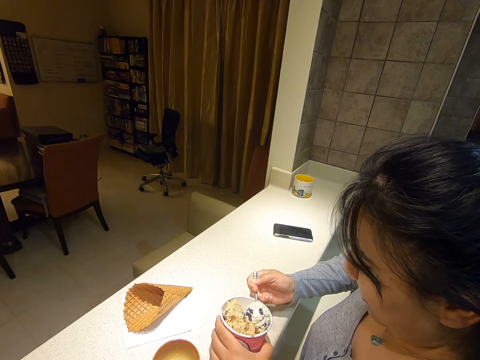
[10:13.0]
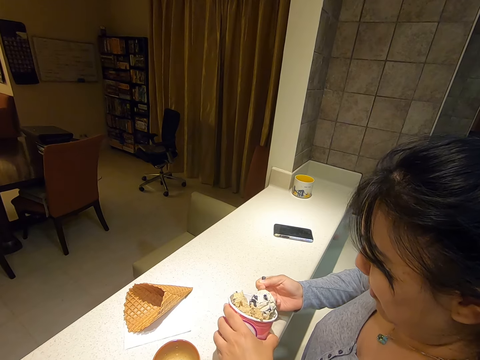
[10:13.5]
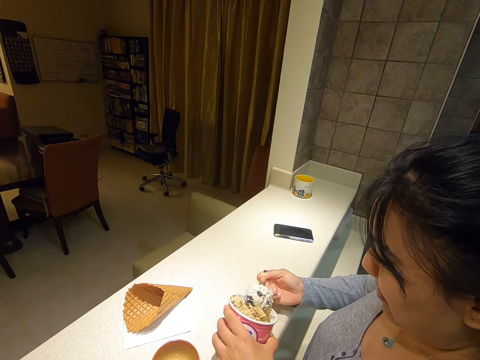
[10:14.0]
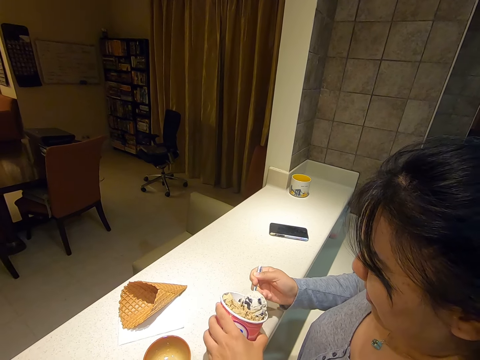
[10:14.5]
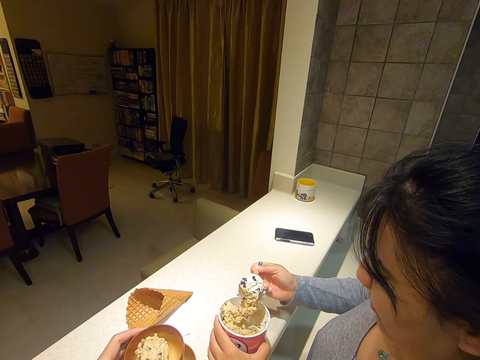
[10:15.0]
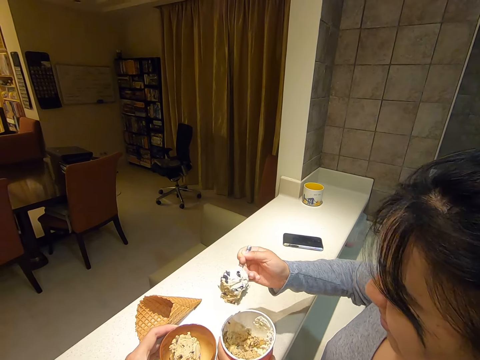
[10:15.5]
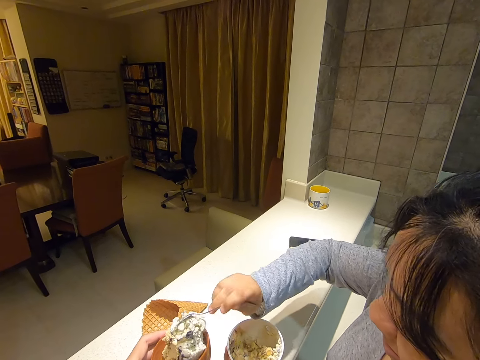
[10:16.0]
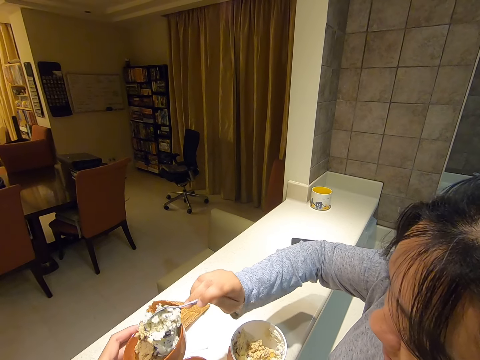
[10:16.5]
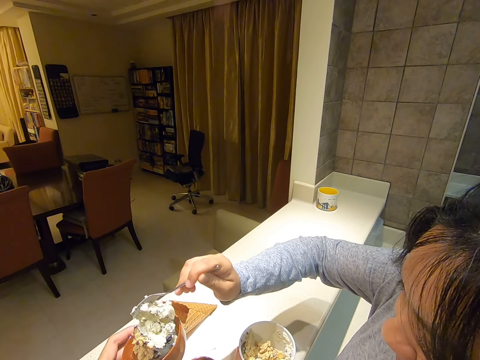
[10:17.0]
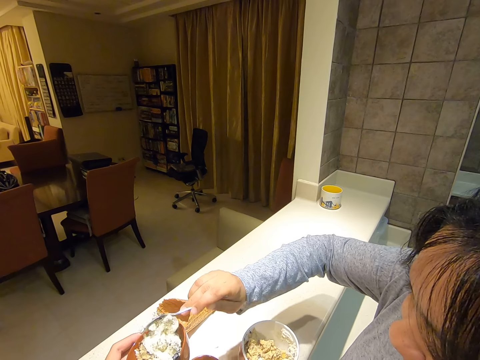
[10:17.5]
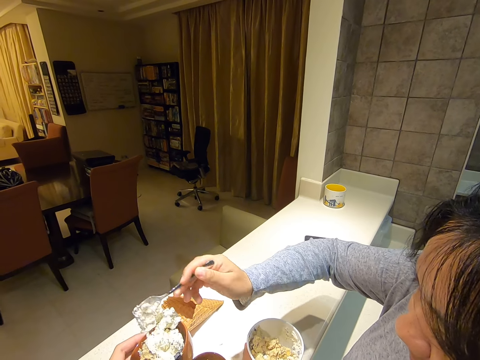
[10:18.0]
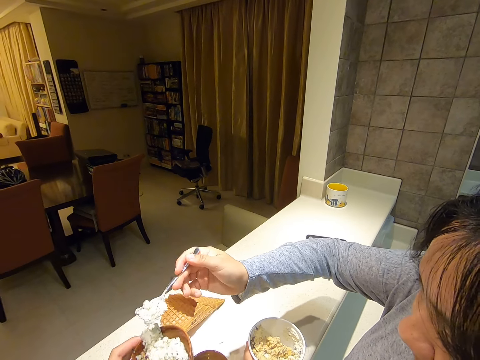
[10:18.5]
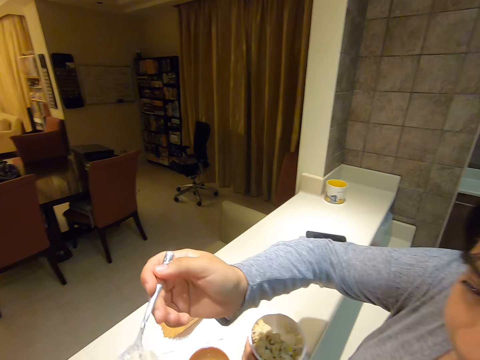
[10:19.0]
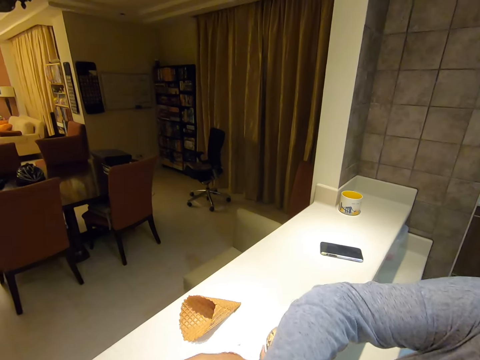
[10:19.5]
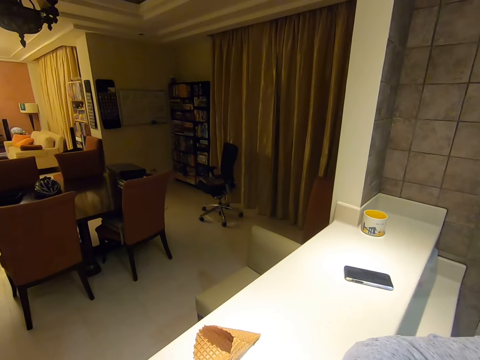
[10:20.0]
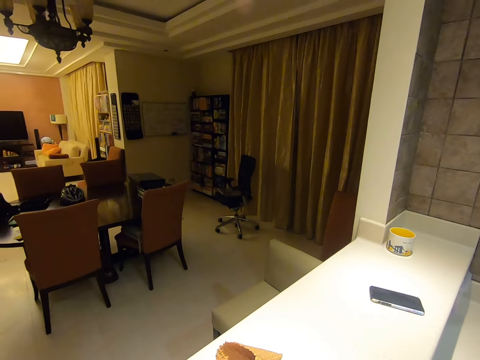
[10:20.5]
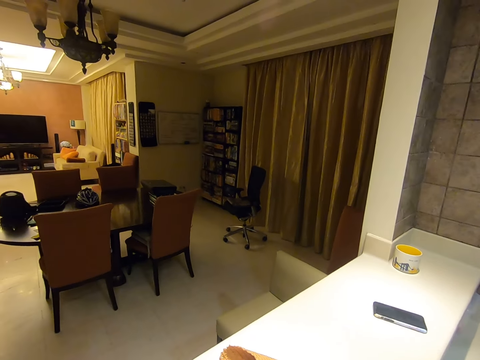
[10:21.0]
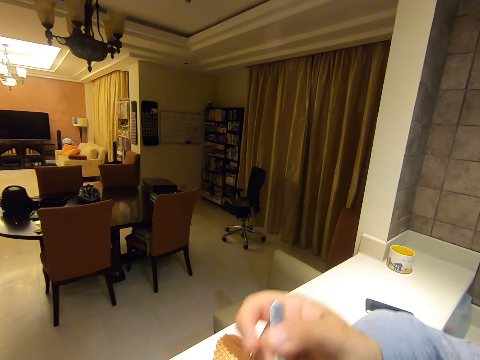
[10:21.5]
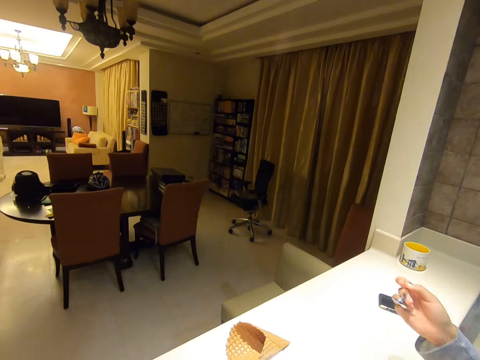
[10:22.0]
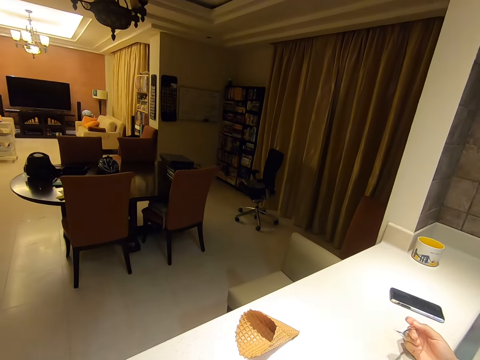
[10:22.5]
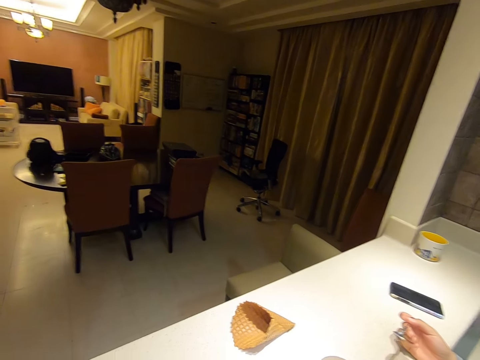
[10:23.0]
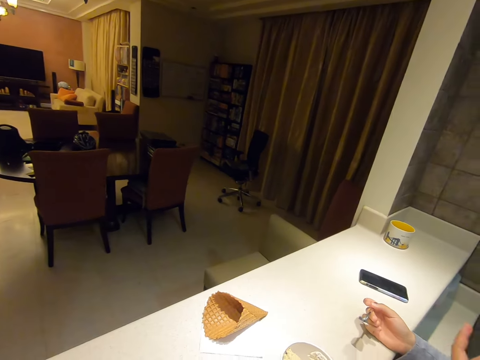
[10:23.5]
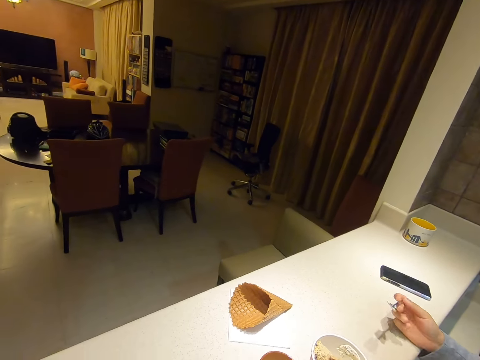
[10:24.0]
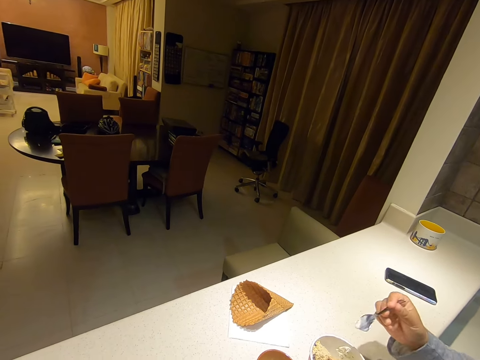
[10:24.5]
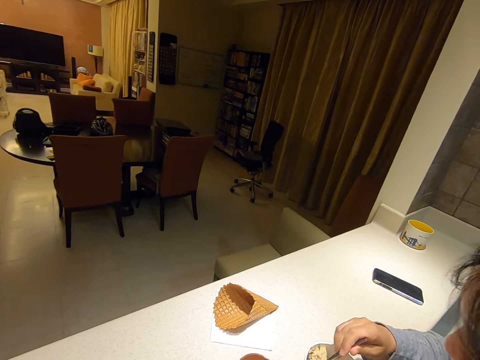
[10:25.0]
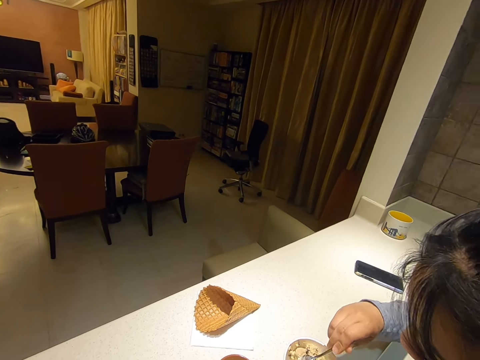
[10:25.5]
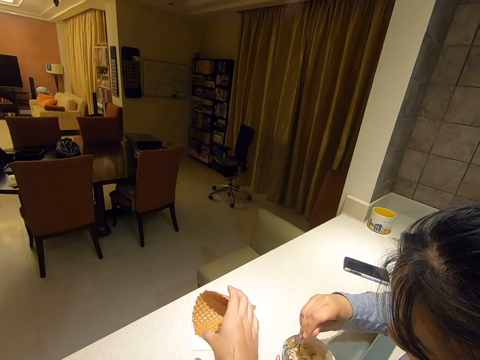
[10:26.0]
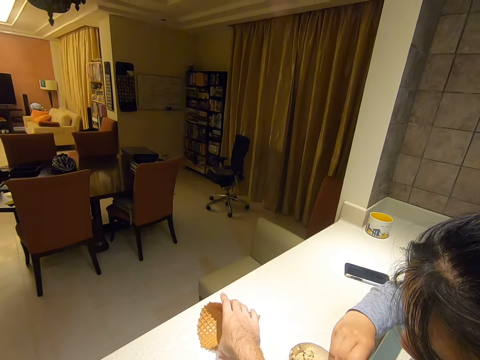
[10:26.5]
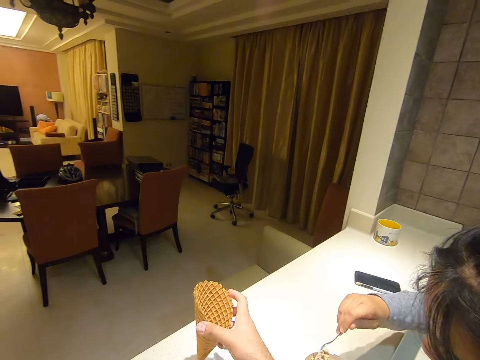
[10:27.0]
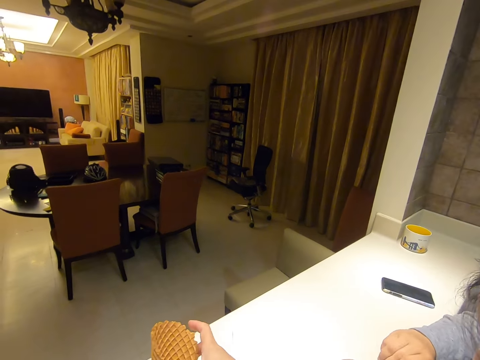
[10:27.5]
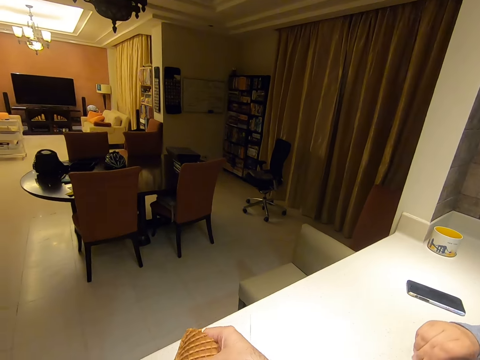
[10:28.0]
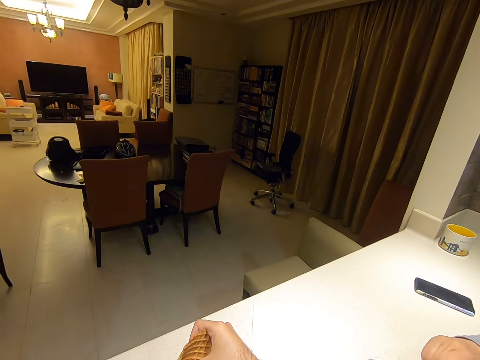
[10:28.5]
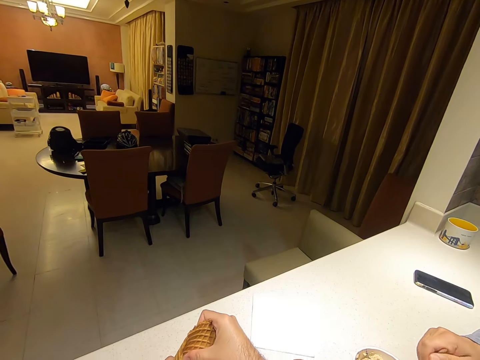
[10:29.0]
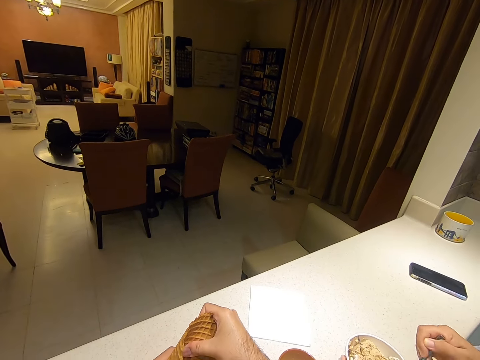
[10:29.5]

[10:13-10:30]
The camera wearer holds the mug with his left hand. The woman puts the ice cream in the spoon into the mug with her right hand. The woman feeds the camera wearer with the ice cream in the spoon in her right hand. The woman scoops ice cream from the cup of ice cream on the counter with the spoon in her right hand. The camera wearer takes the waffle from the counter with his right hand. He breaks the waffle with both hands.

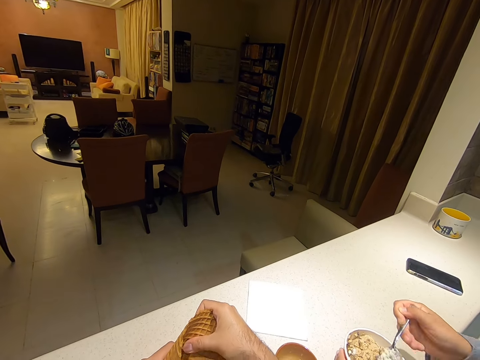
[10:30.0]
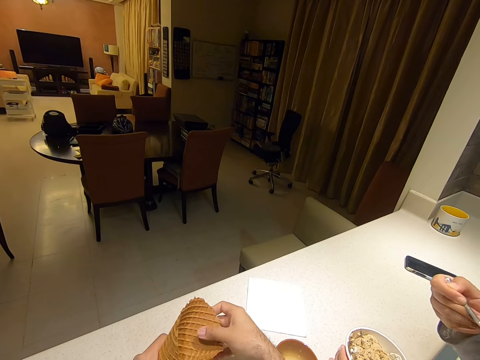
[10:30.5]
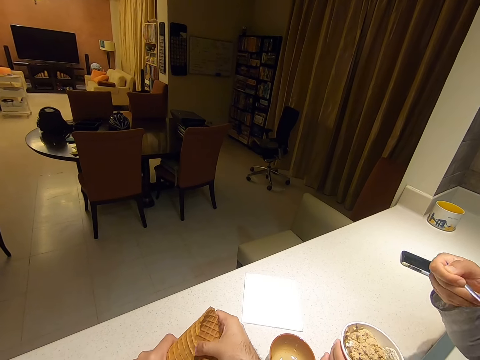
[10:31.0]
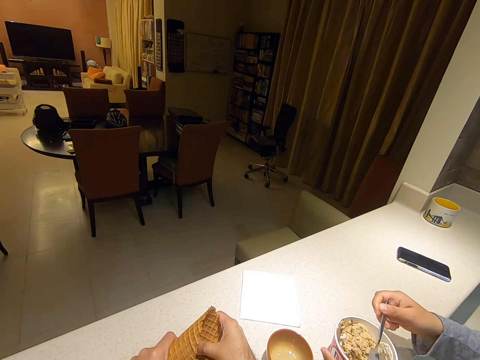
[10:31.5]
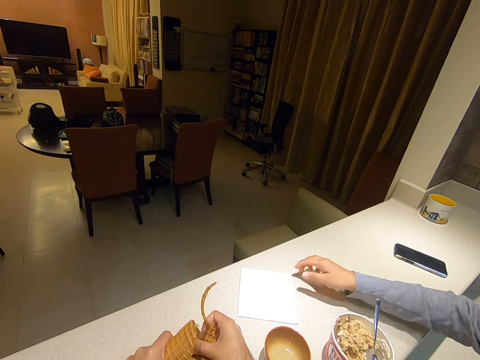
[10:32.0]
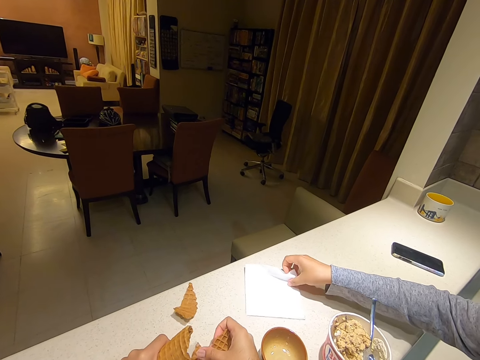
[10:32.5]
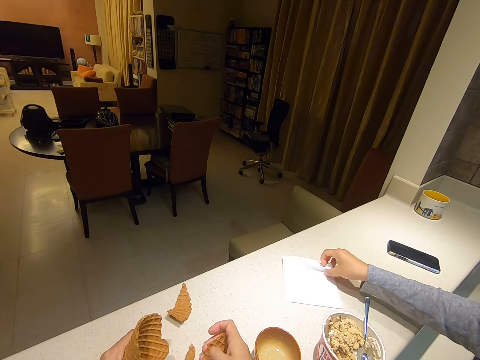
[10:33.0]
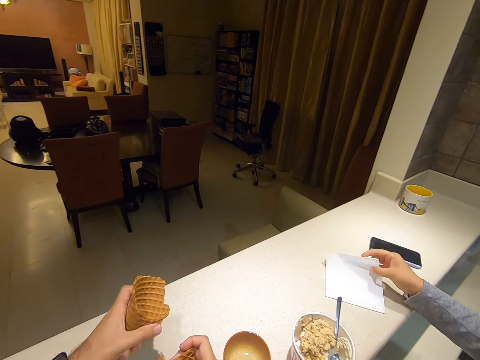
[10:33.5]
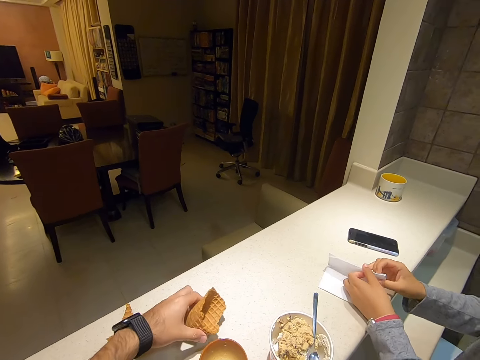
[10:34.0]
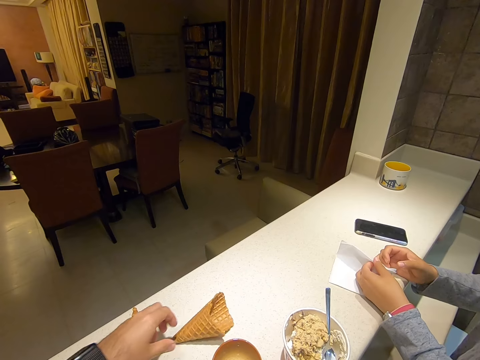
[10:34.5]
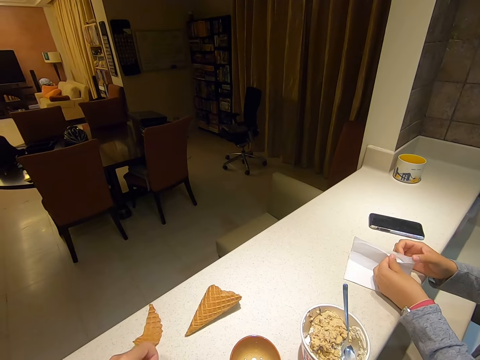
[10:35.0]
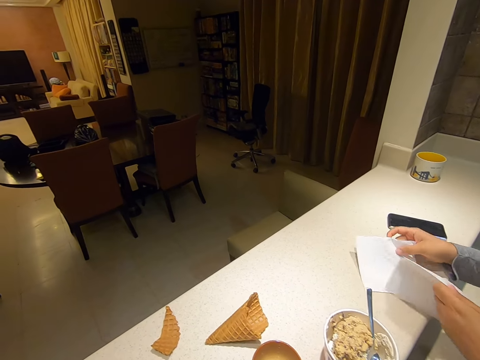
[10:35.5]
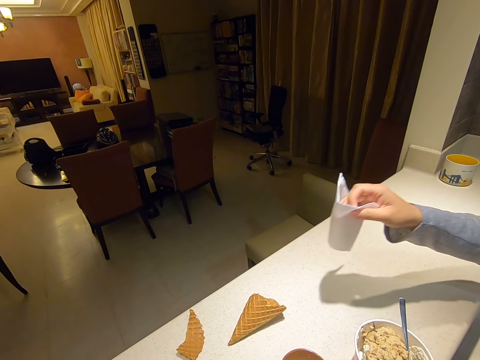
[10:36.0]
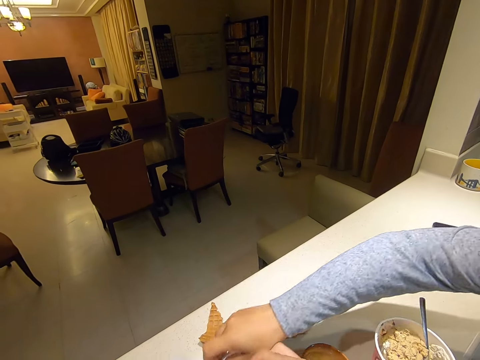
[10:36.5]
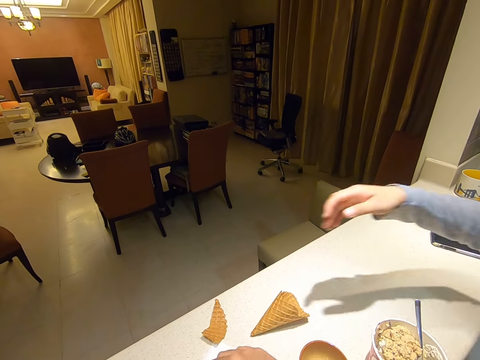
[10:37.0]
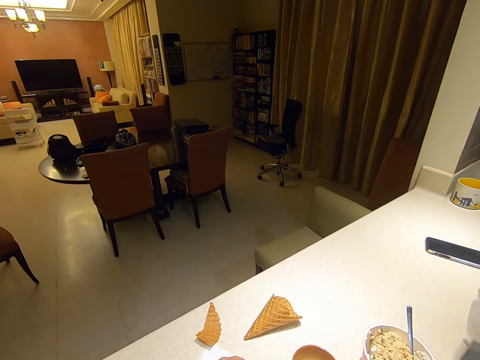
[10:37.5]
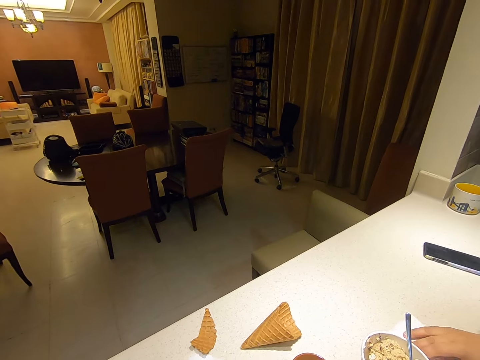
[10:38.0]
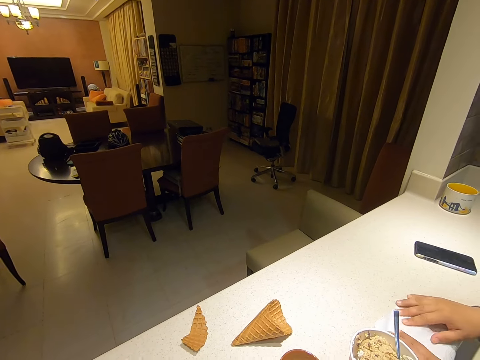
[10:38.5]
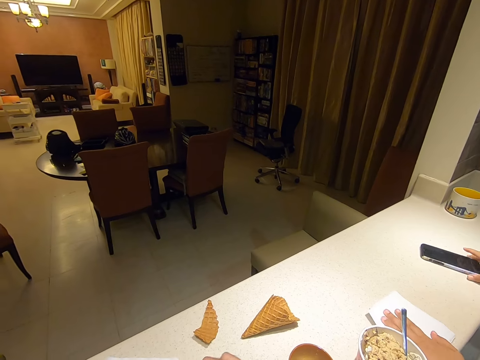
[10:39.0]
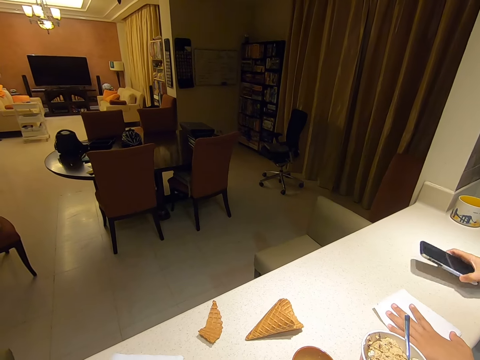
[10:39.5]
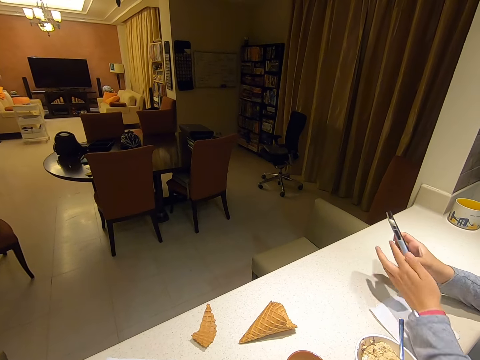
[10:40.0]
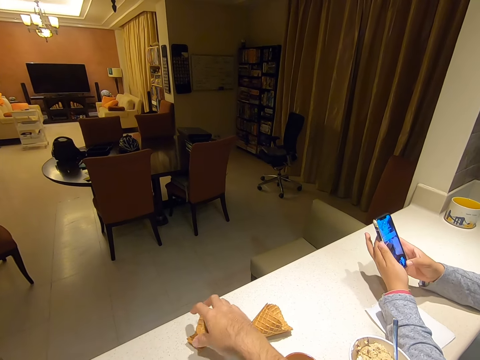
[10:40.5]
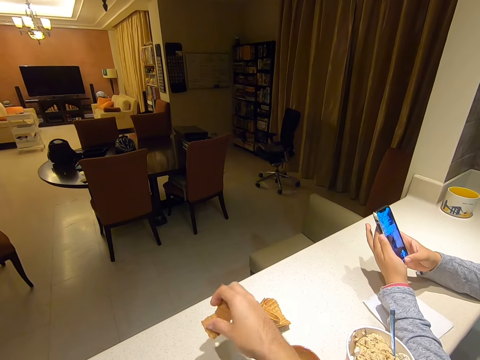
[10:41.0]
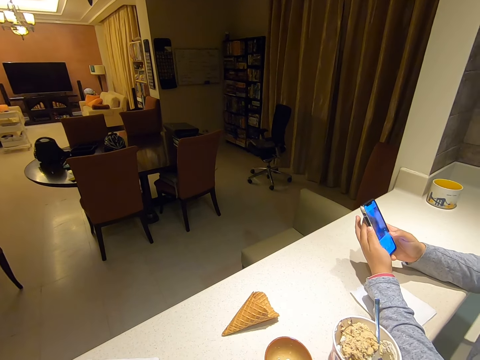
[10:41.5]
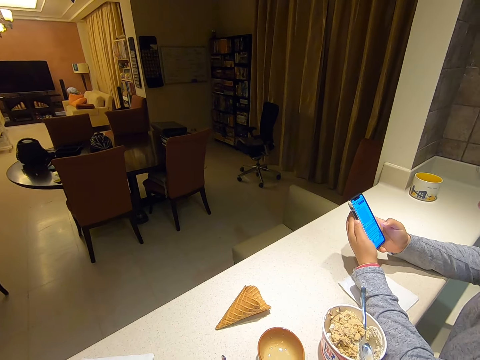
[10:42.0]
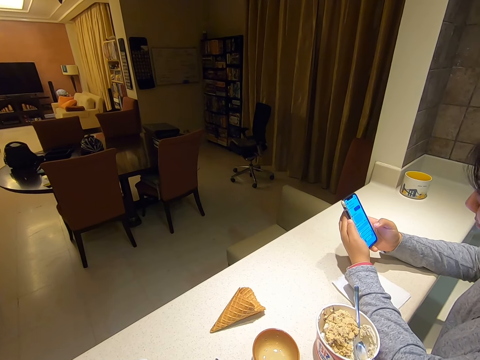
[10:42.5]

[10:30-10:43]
The woman eats the ice cream in the spoon in her right hand, drops the spoon in her right hand in the cup of ice cream on the counter, and moves some serviettes from the counter with her right hand. The camera wearer drops a piece of waffle on the counter with his left hand. The woman separates the serviettes on the counter with both hands. She picks a serviette. She gives the serviette to the camera wearer with her right hand. The woman moves the serviette on the counter with her right hand. She moves the serviette on the counter with her left hand. She picks up a phone from the counter with her right hand. She operates the phone with both hands. The camera wearer picks up a piece of waffle from the counter with his right hand.
